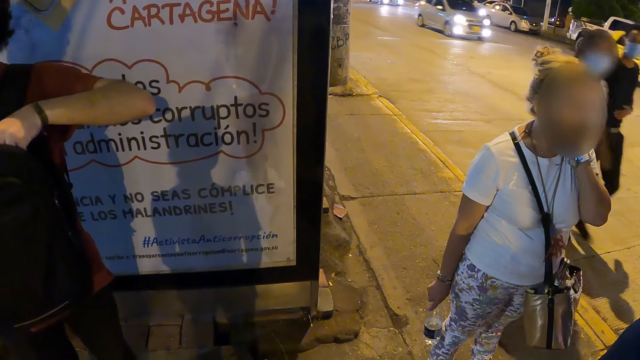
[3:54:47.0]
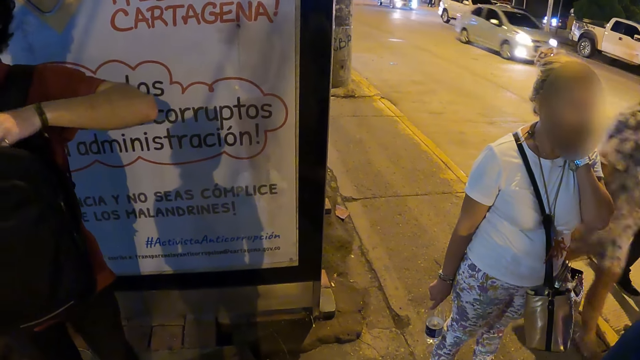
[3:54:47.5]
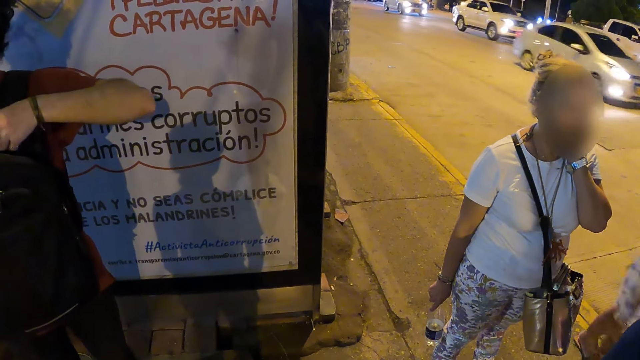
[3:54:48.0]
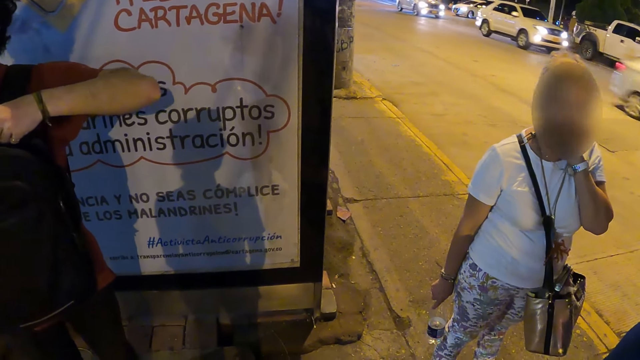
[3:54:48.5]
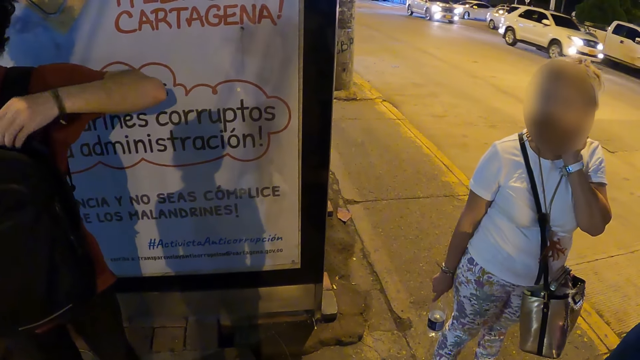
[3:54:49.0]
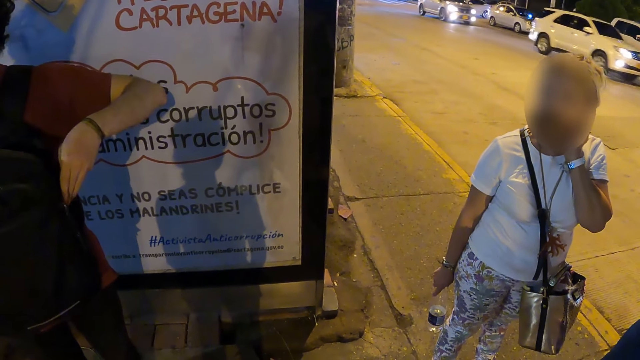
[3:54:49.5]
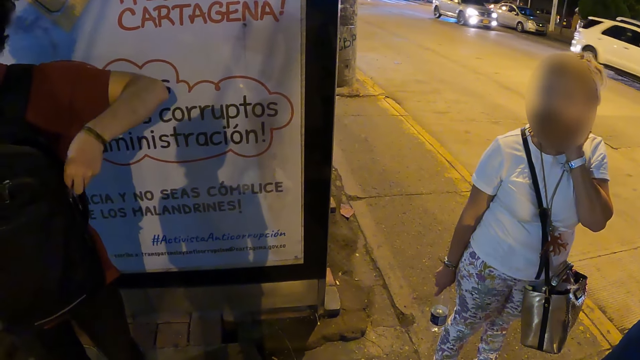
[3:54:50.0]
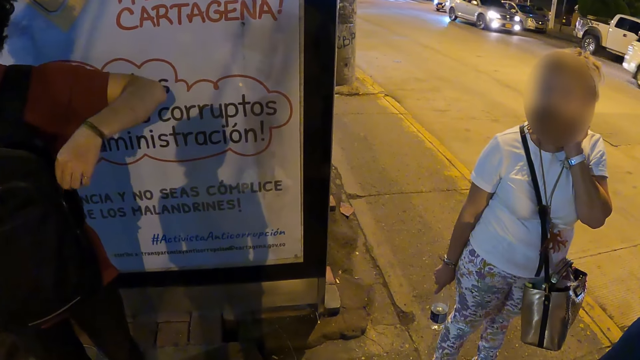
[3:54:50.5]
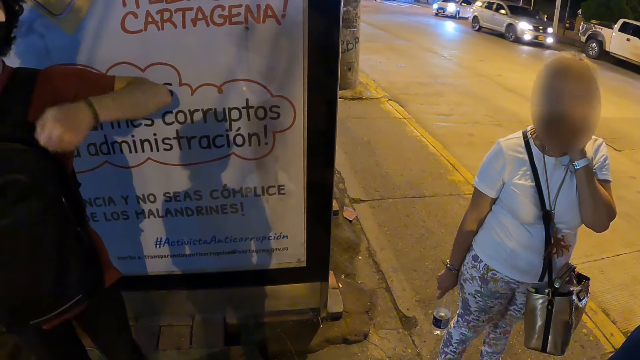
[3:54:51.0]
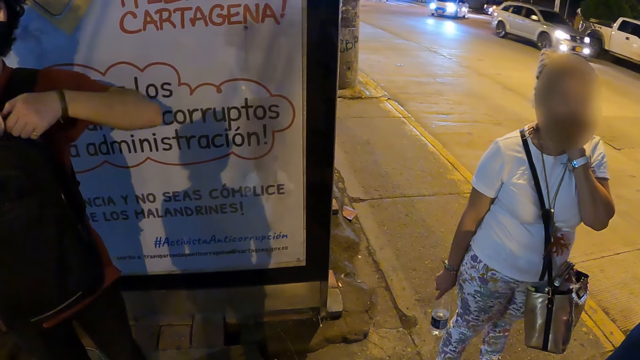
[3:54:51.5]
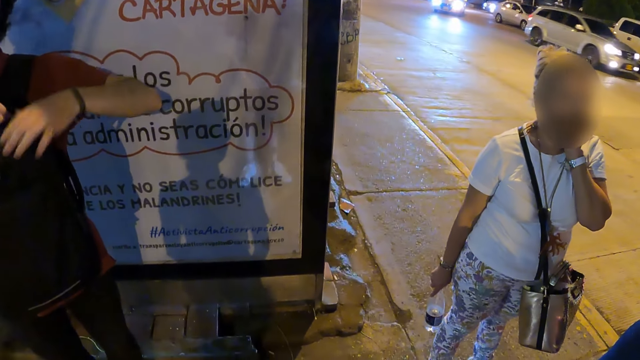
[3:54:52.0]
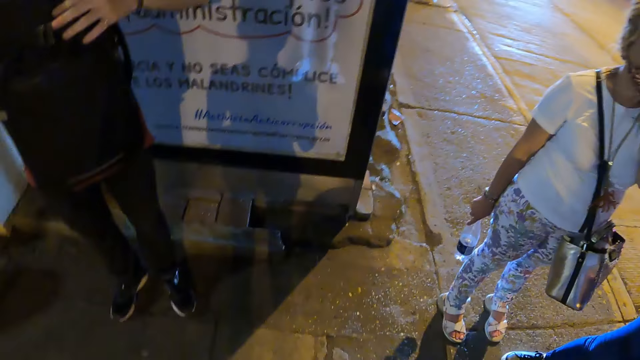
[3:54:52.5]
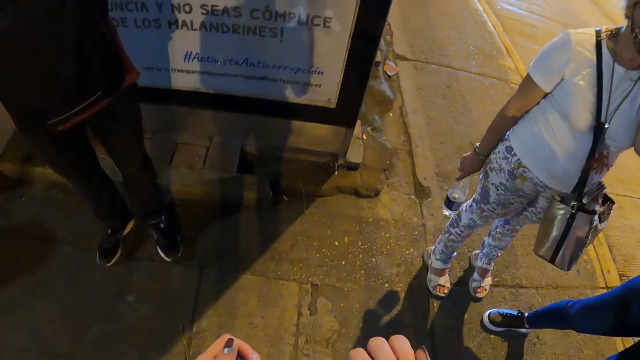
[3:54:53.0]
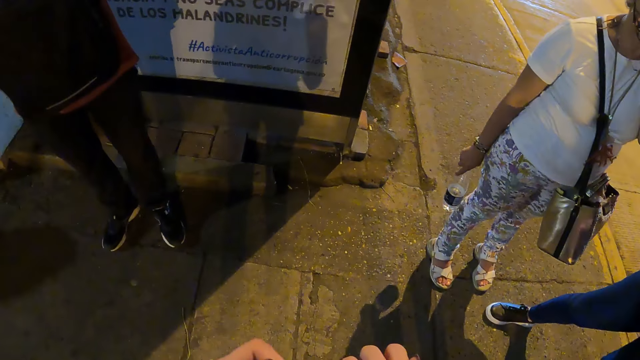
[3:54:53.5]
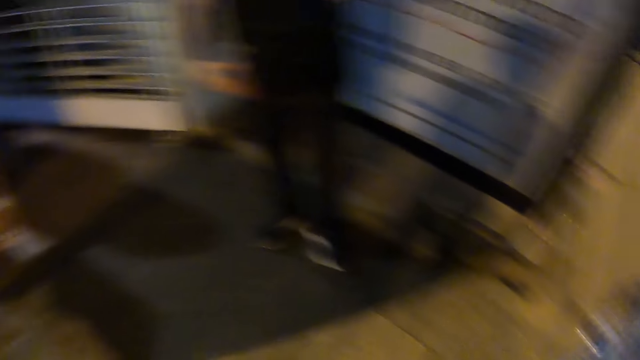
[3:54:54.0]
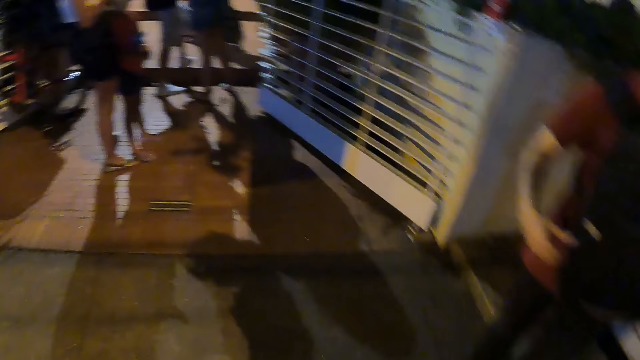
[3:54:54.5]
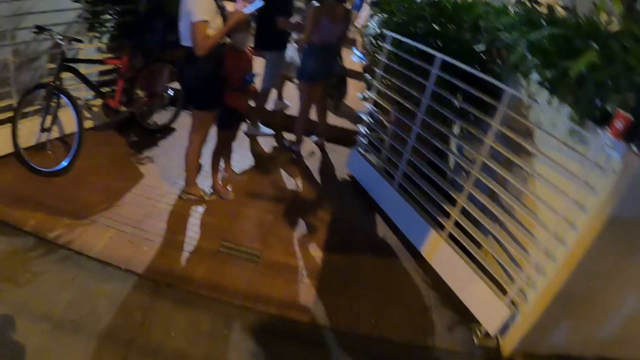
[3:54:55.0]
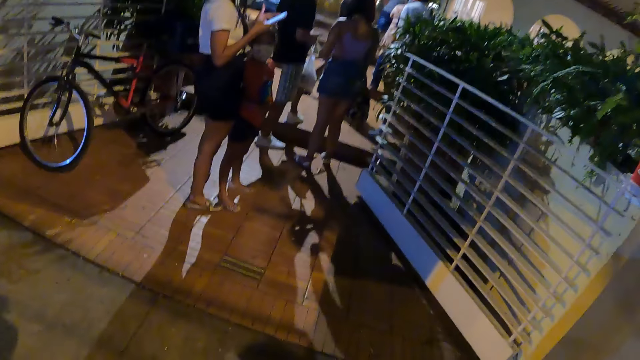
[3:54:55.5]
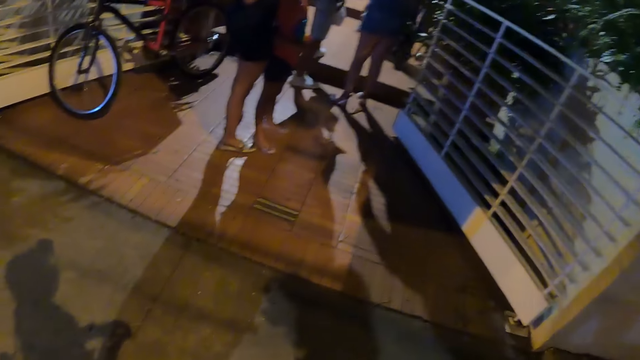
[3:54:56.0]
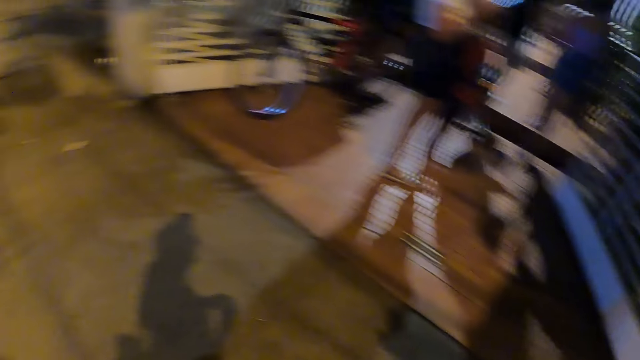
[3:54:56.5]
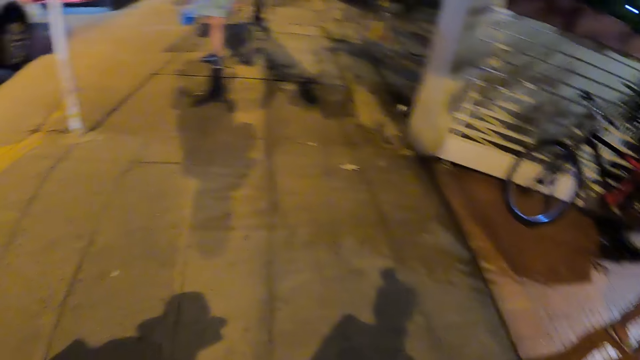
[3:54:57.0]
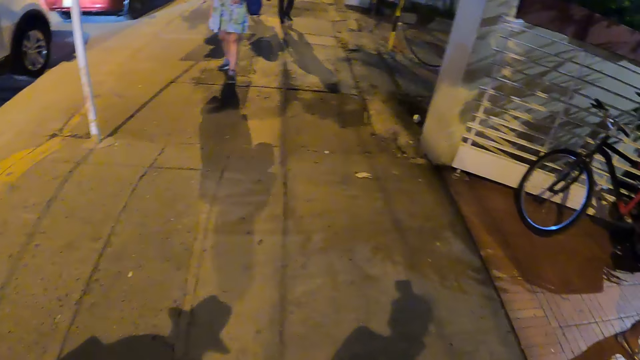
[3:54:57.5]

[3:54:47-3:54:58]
The camera wearer looks around.

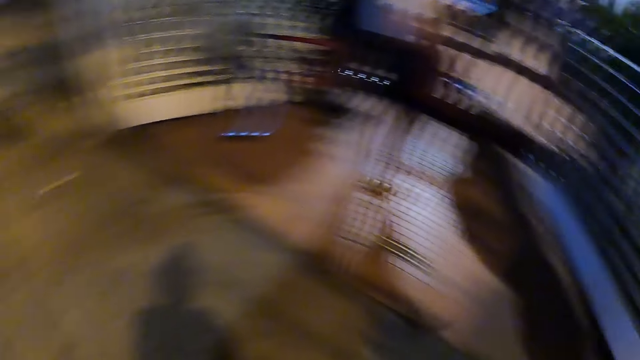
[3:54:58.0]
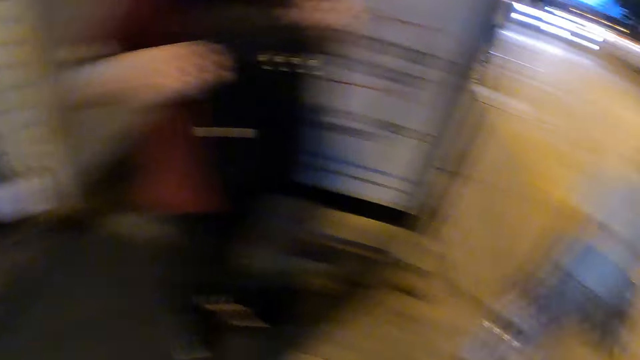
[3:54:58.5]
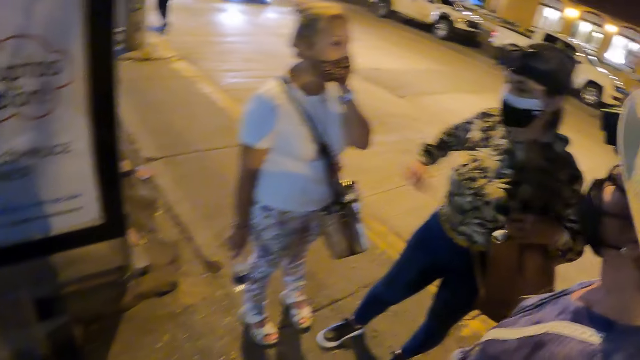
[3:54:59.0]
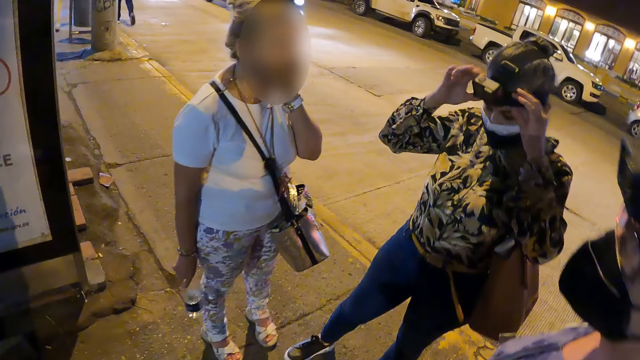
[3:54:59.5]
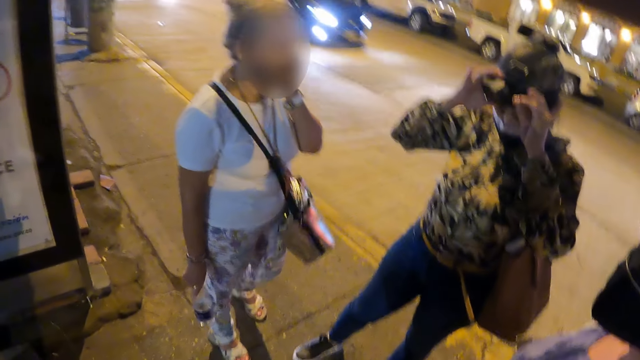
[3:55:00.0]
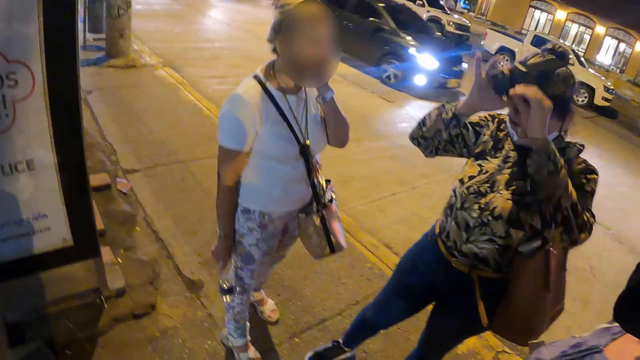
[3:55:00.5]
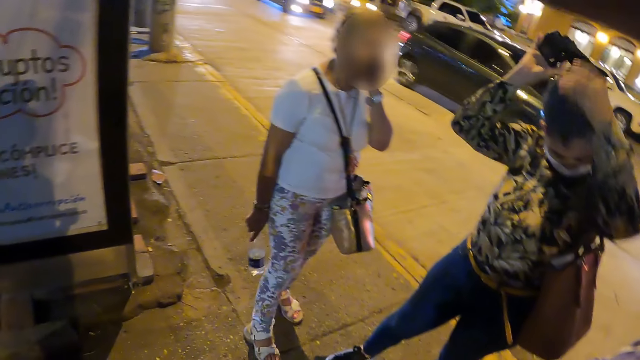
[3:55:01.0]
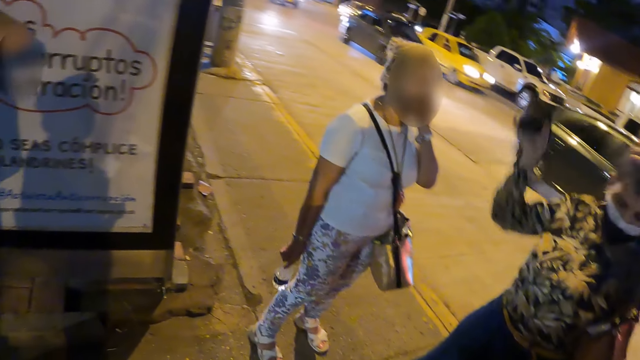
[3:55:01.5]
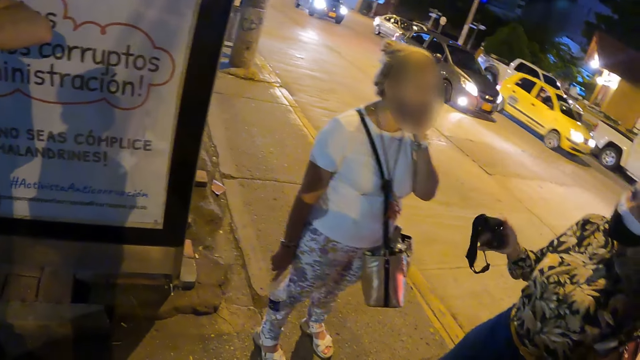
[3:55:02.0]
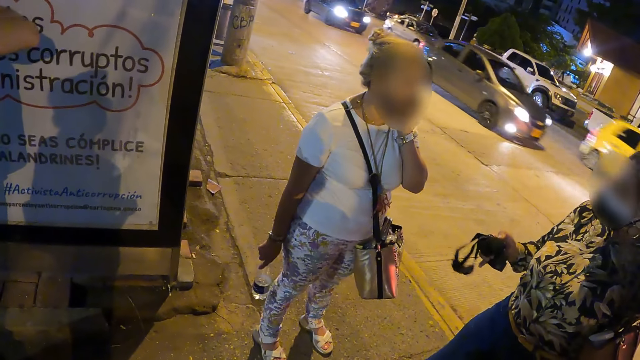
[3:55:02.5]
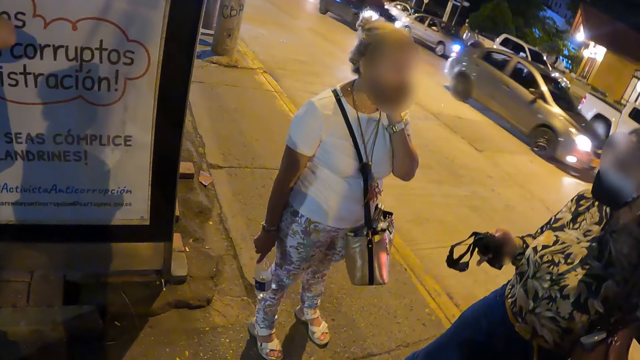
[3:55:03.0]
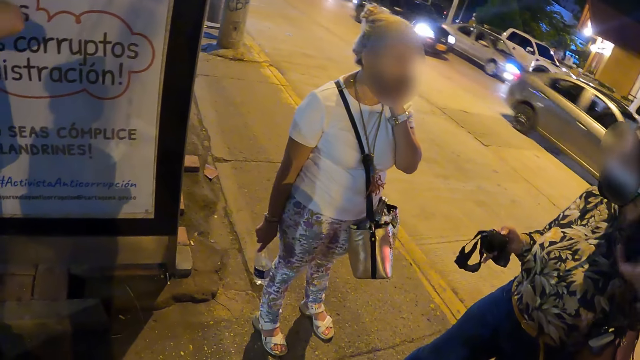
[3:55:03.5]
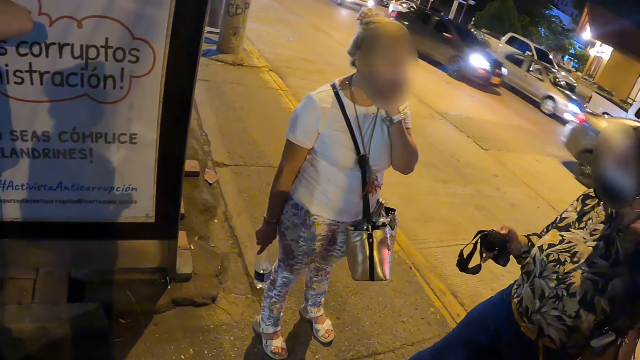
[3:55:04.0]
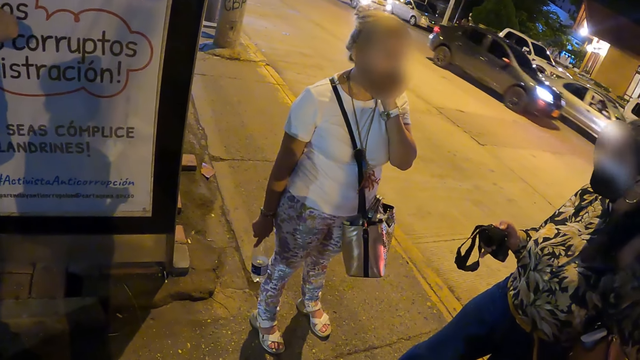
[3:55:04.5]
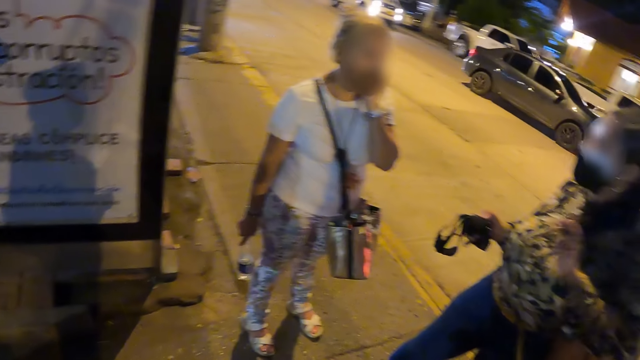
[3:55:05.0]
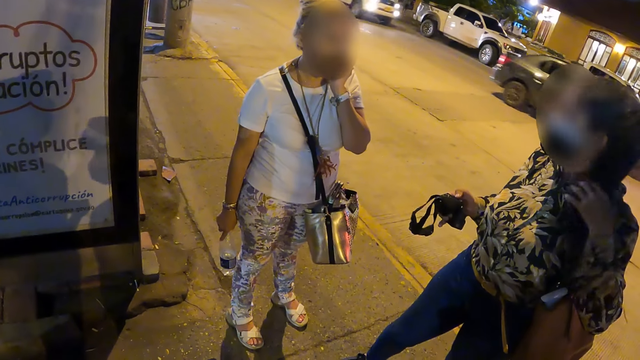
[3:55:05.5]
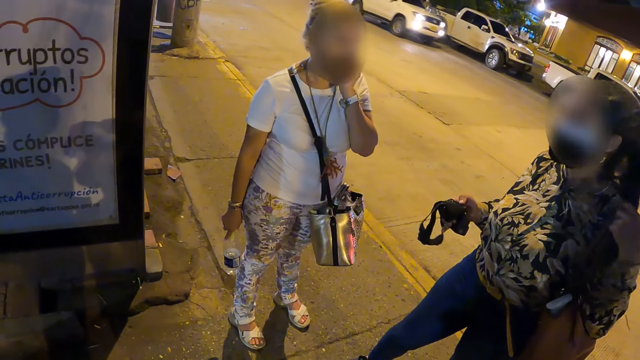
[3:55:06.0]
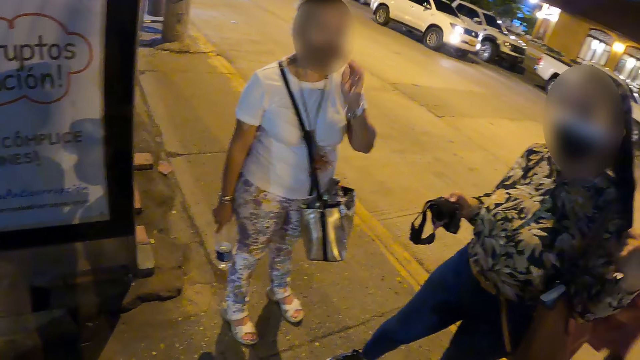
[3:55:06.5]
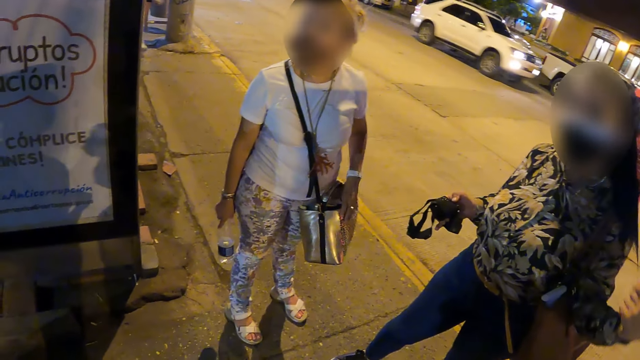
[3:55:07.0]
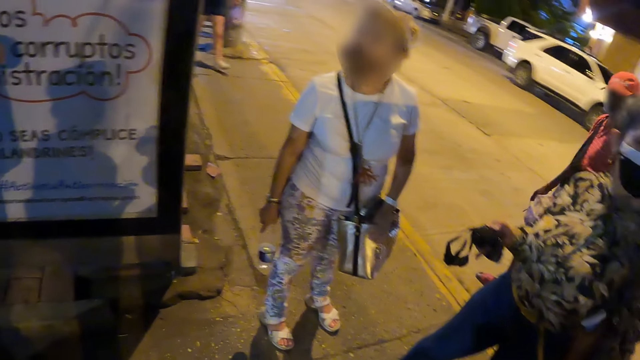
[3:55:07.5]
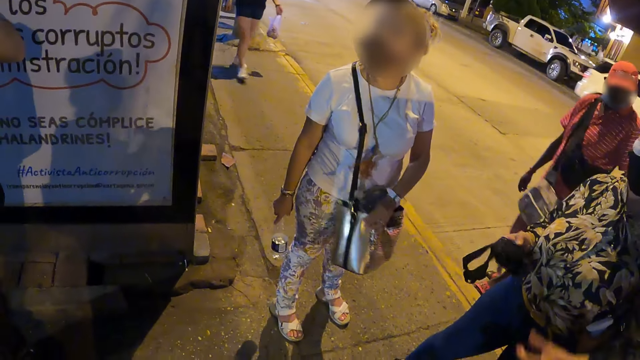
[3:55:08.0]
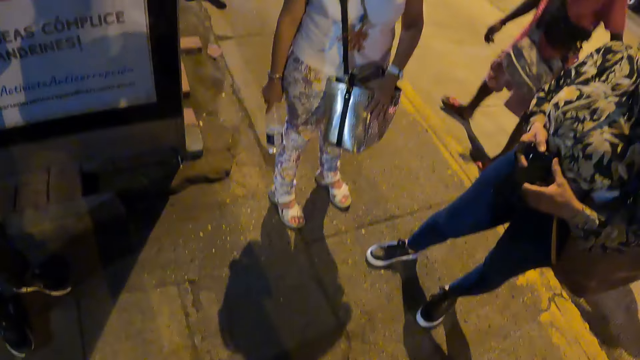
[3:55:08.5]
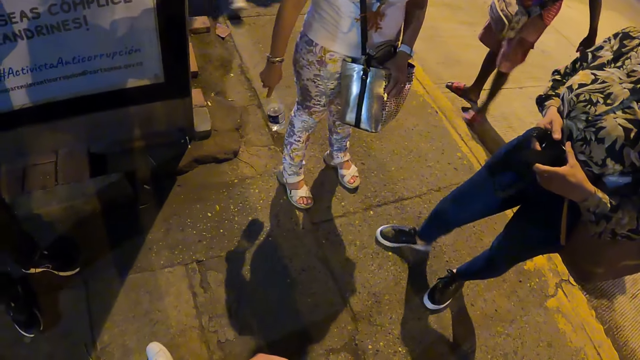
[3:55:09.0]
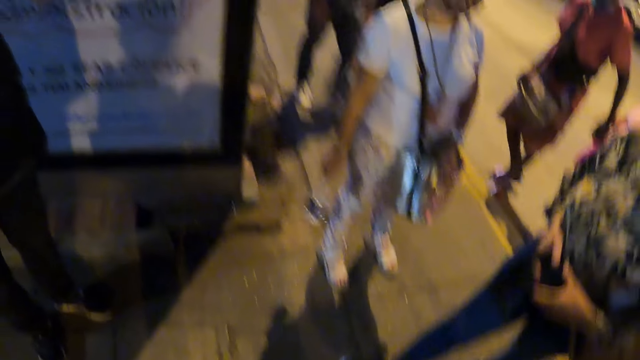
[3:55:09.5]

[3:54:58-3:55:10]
A lady grabs the camera on the head with both hands and removes the camera. Another lady moves the legs. The other lady removes the camera from the camera with both hands. The first lady grabs the hair with her left hand. The first lady stares at the other lady. The first lady adjusts the hair with her left hand. The camera wearer looks at a person. They stare around.
